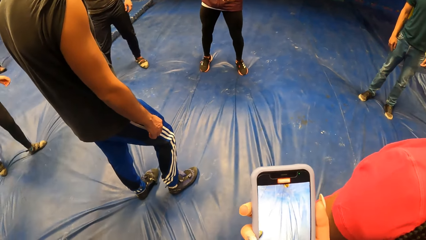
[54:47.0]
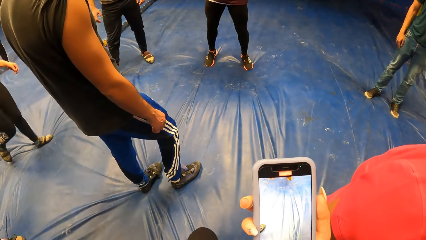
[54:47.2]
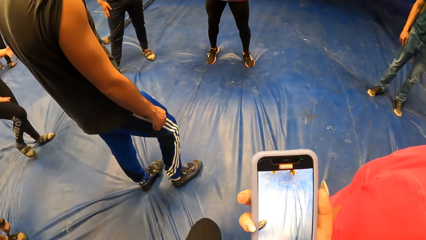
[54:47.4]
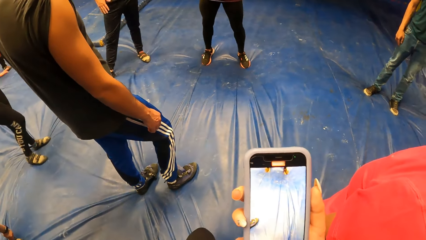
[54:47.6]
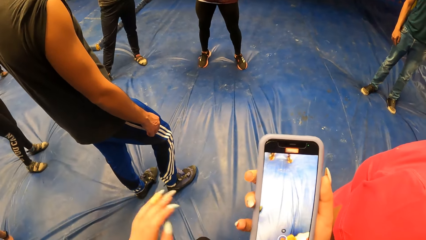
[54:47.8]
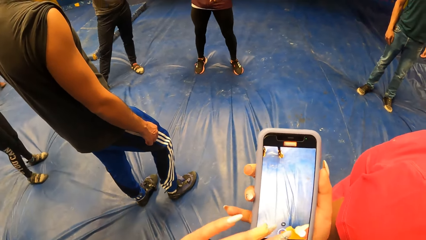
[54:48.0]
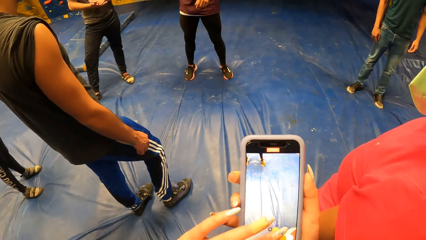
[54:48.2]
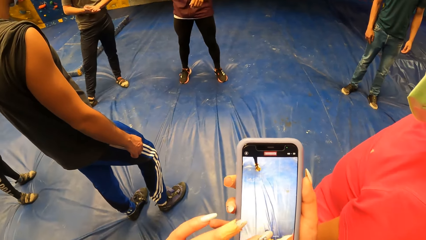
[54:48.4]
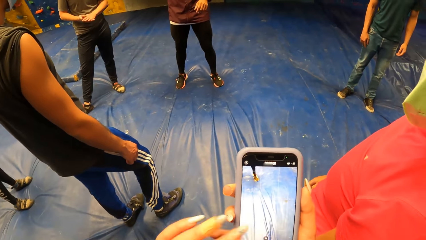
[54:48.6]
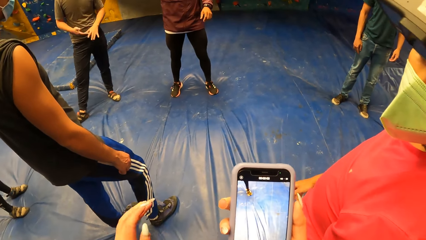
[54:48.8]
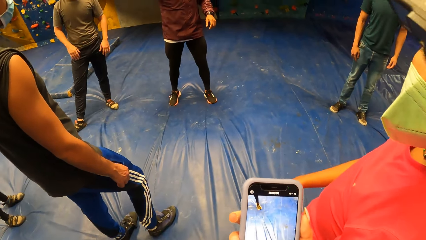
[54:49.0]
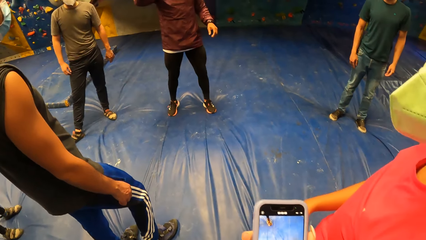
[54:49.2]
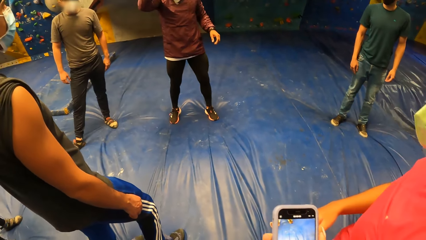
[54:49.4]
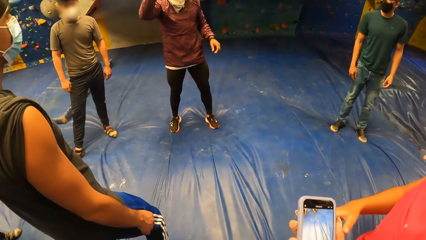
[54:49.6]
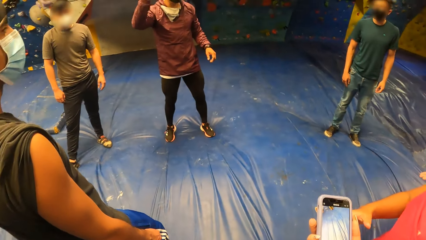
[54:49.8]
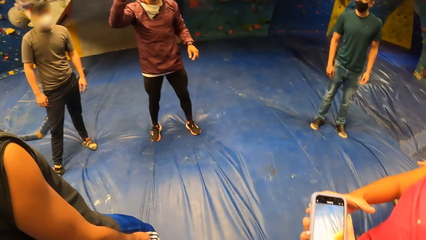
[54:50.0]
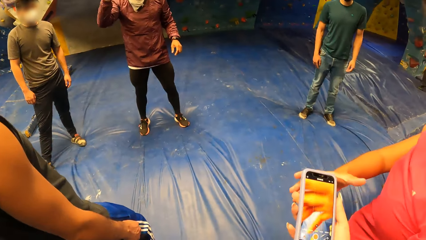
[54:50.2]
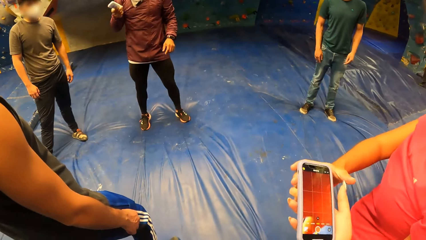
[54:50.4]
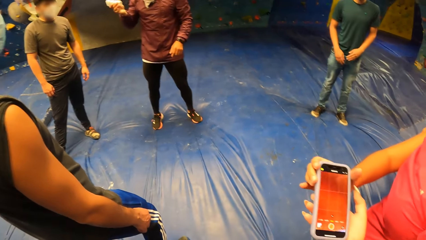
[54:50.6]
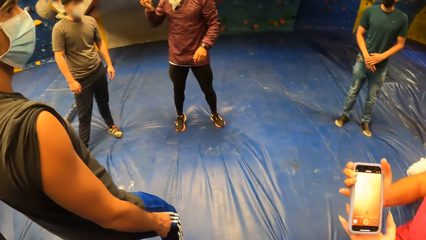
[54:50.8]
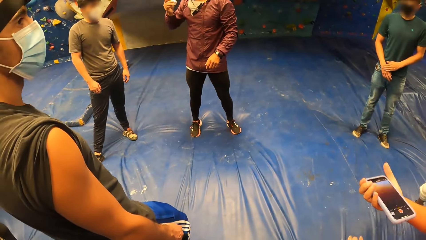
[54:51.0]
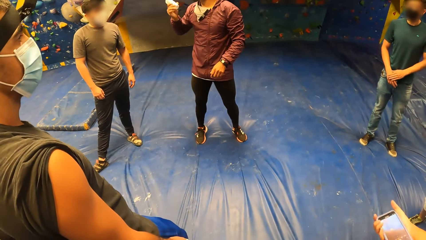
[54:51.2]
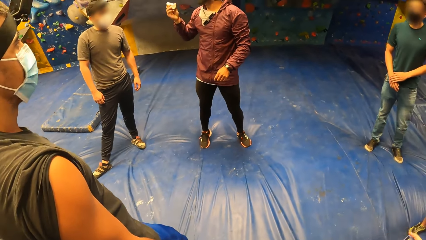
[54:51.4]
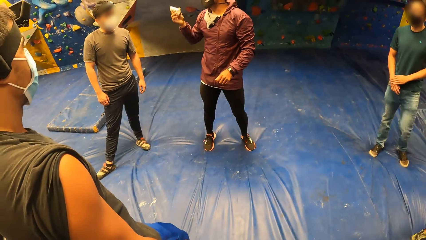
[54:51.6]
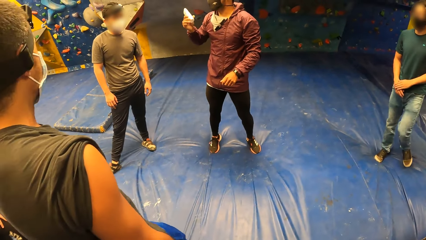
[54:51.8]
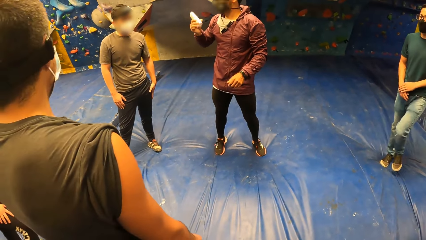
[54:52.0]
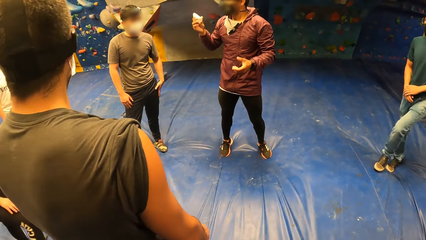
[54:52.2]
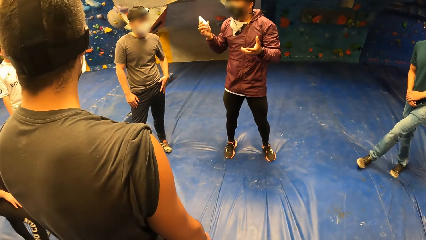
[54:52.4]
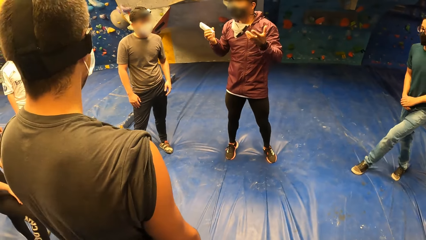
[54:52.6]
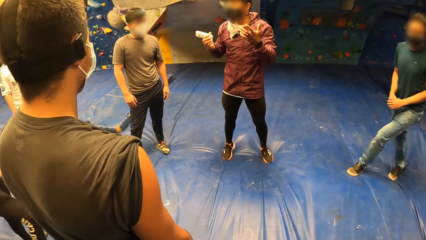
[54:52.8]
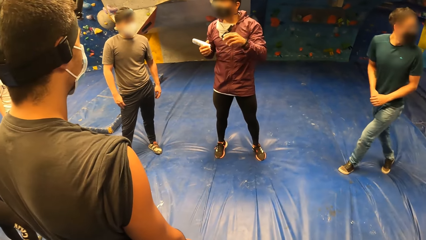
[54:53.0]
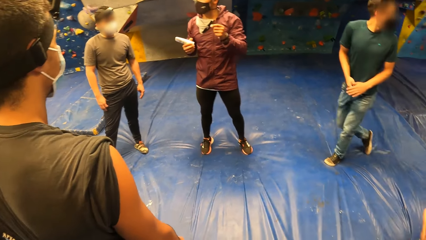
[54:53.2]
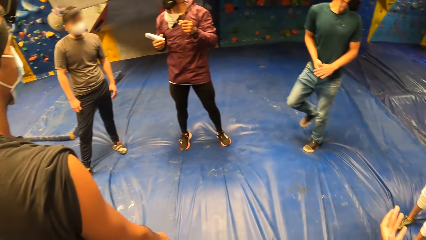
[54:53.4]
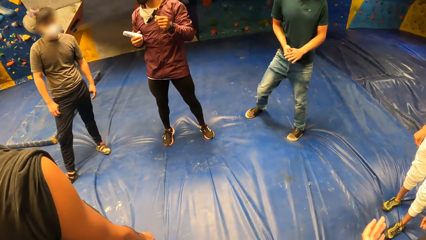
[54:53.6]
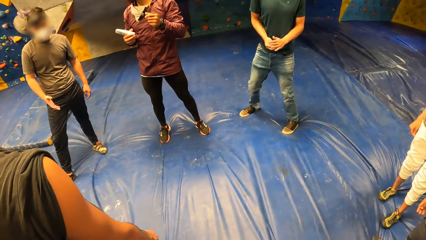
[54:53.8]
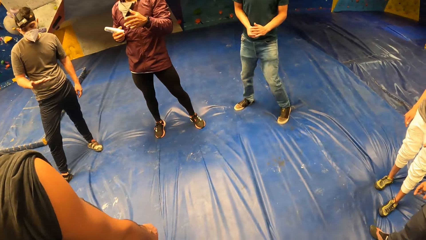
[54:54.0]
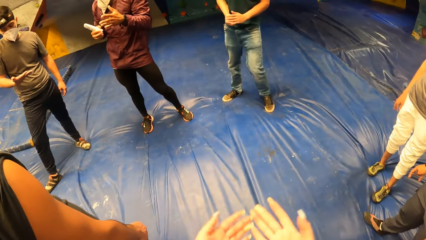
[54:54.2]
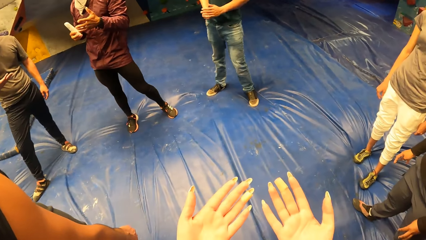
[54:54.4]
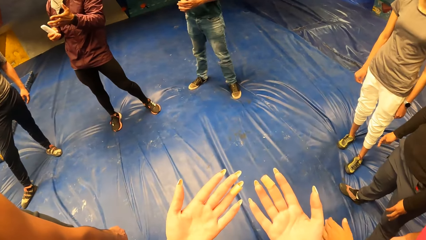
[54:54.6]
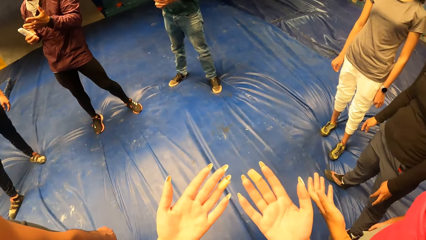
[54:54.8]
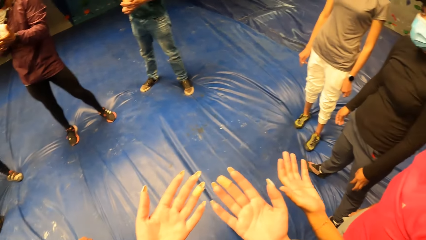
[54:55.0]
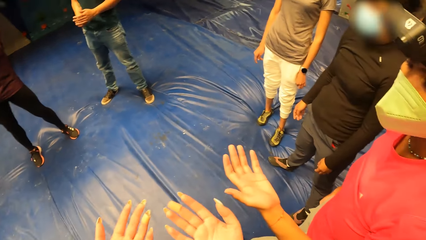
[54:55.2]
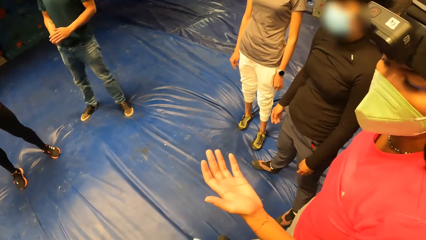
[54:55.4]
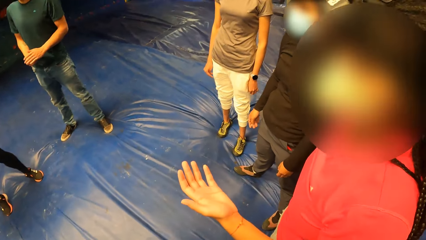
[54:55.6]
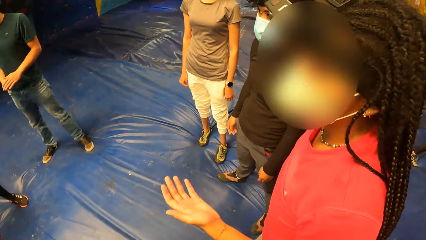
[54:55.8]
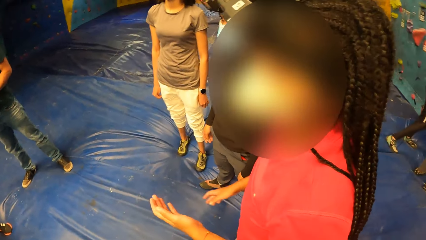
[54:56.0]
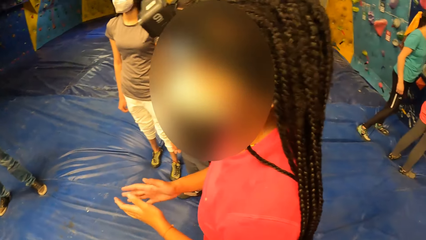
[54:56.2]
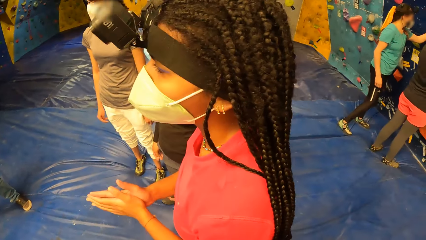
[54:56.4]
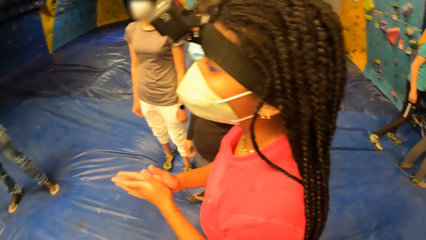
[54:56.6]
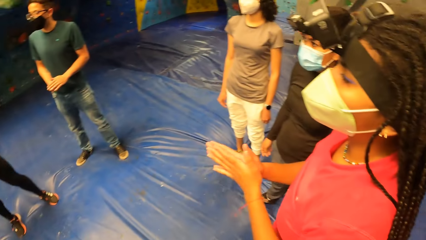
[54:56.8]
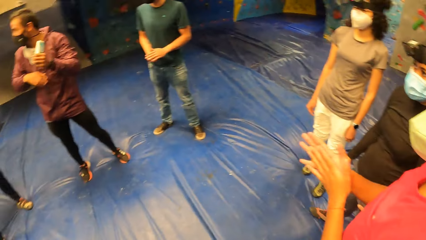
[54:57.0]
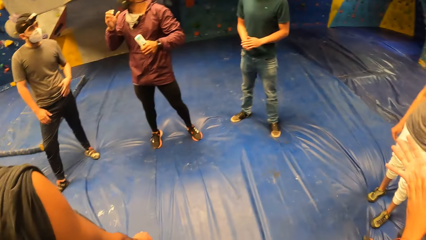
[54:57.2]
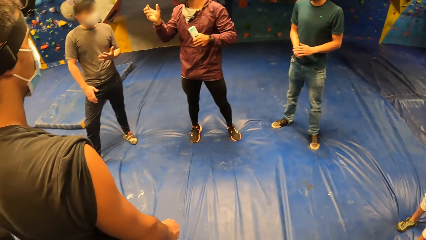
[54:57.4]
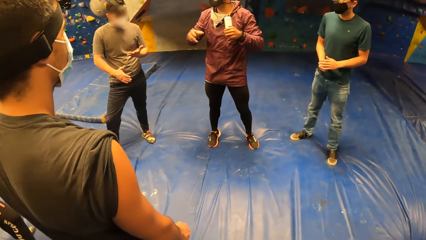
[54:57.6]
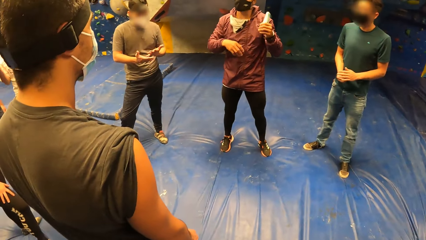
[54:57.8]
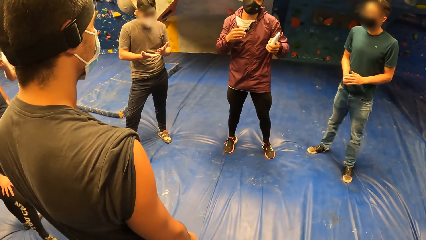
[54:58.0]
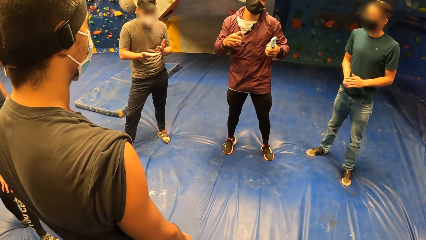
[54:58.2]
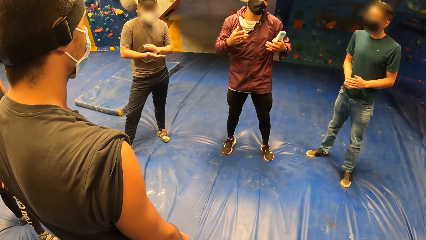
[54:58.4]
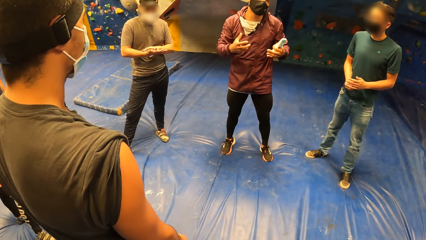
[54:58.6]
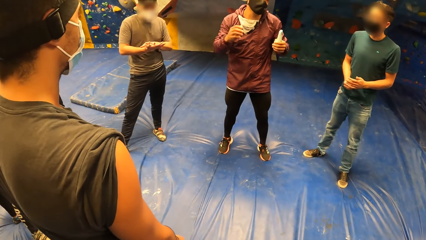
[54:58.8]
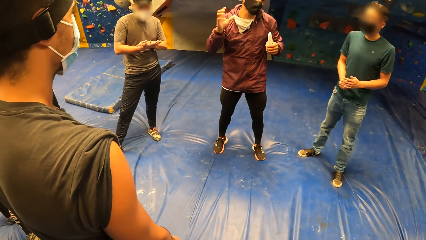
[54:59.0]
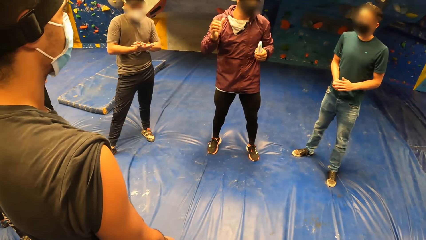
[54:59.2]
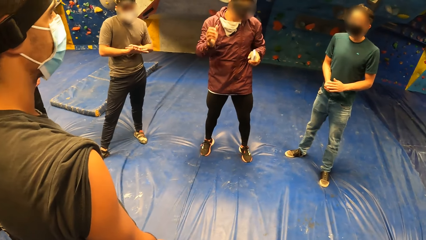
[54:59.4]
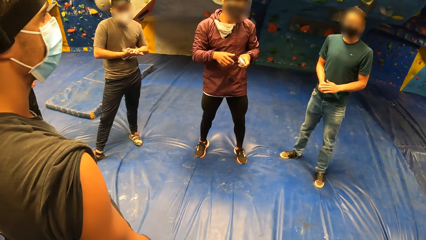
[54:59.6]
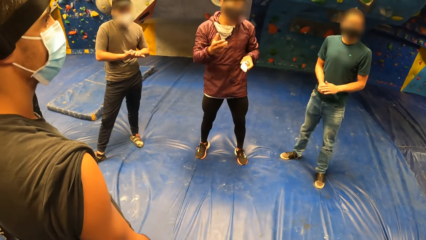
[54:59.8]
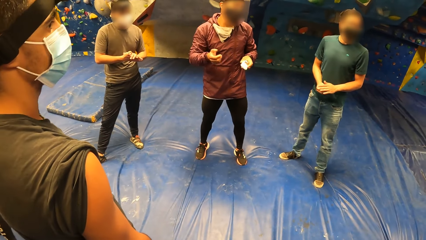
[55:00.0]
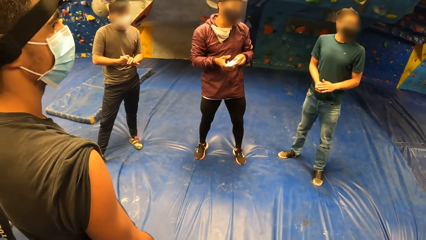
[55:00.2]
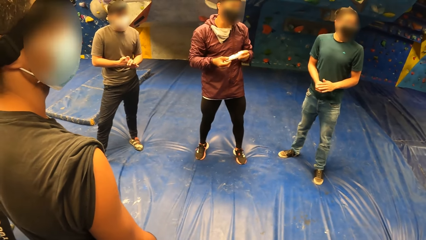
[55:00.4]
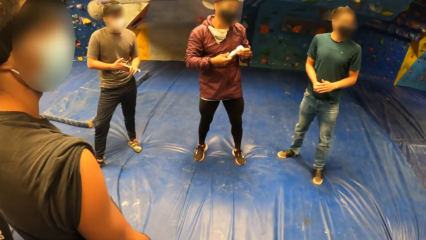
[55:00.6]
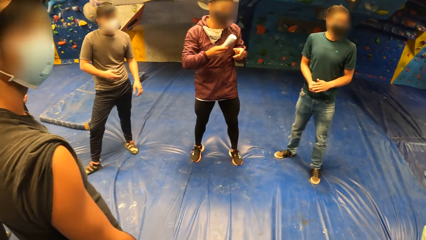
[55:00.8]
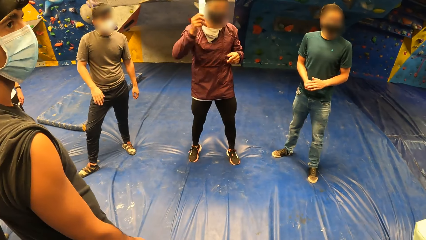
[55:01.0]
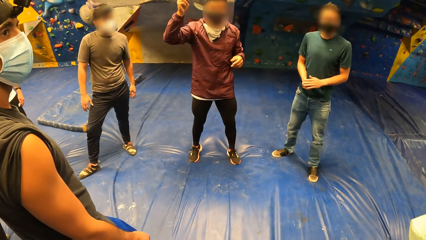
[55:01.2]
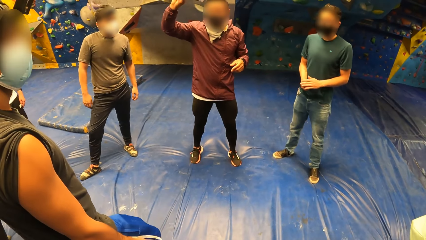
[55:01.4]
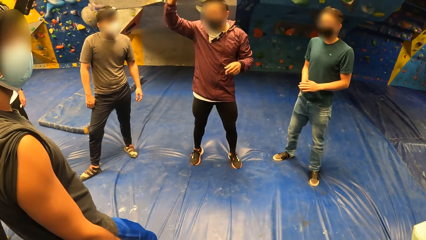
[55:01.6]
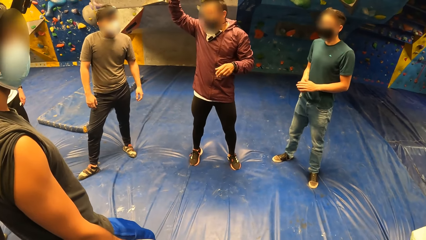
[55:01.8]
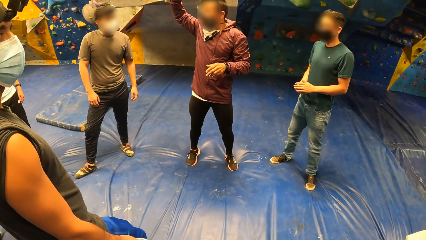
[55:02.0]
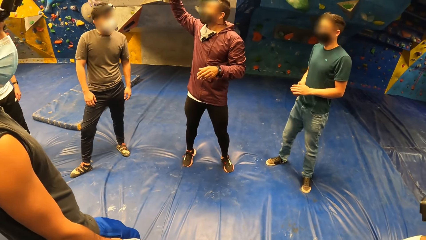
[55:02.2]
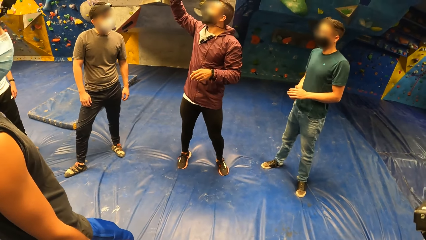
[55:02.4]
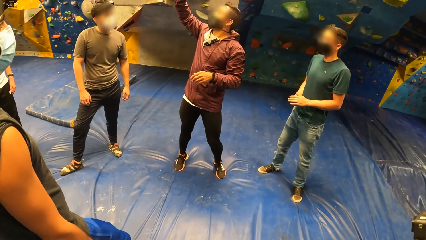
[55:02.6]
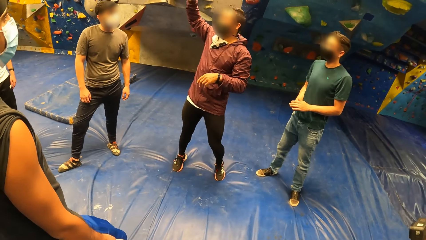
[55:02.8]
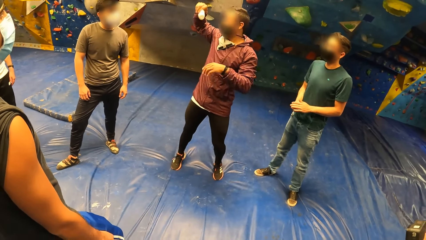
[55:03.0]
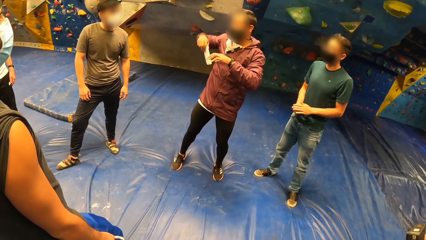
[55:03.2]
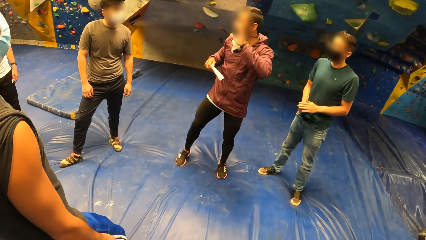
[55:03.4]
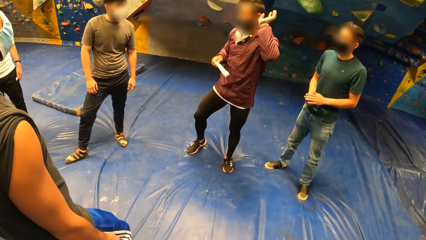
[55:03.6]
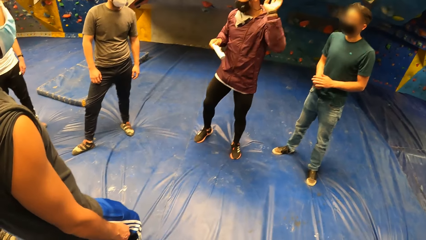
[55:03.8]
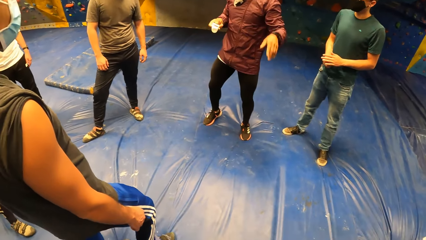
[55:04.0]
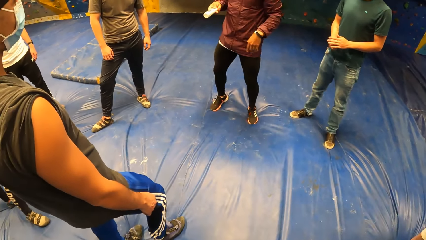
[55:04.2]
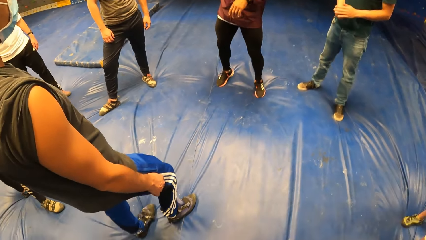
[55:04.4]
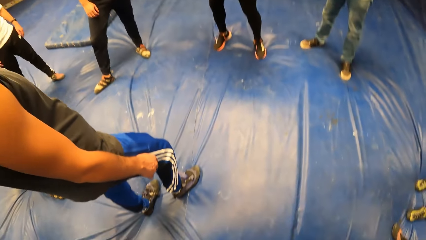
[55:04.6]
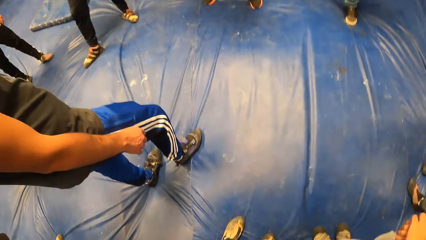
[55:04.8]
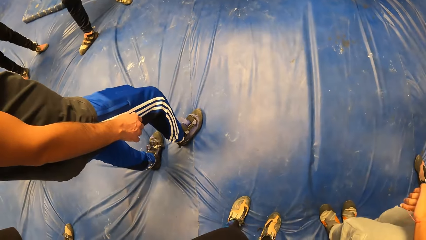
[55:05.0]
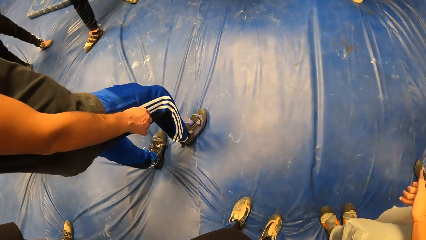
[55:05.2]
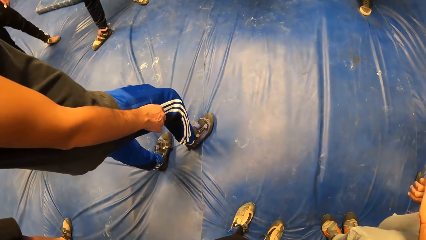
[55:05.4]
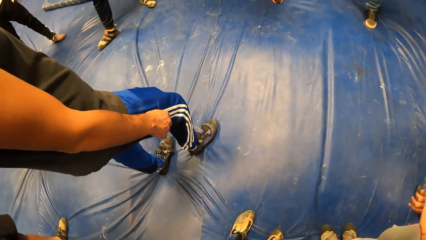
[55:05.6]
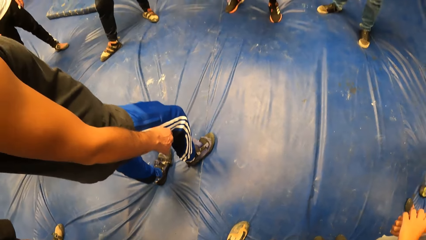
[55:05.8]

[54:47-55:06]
The camera wearer stares at the phone. She operates the phone in her right hand with her left hand. The man shakes a bottle of cream in his right hand. The camera wearer hands a woman the phone. She looks around. The man interacts with a group. The camera wearer stretches both hands. She stares at her hands. Another woman stretches her left hand. The camera wearer stares at the first woman's hand. She looks around. The other woman rubs both hands together. The man holds the bottle of cream with his left hand. The man interacts with the group. The man holds the bottle of cream with both hands. The man holds the bottle of cream with his right hand.
